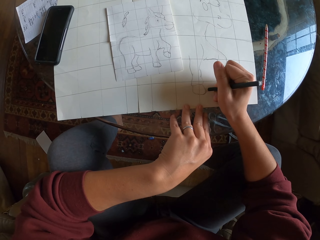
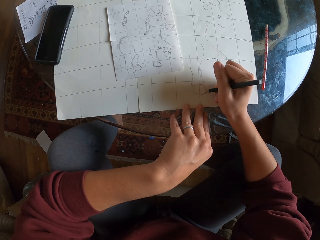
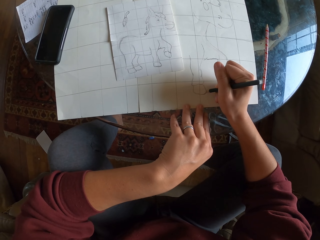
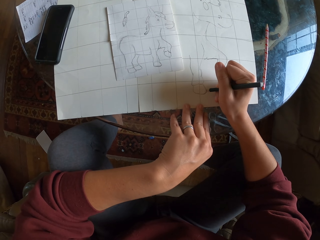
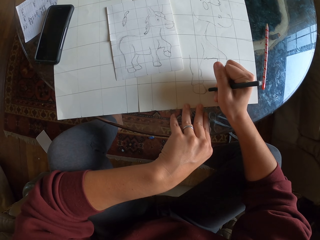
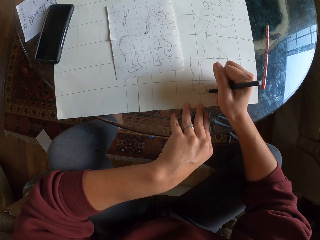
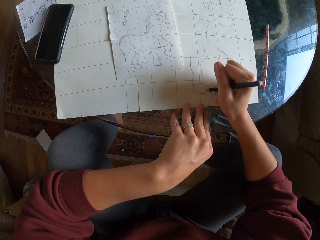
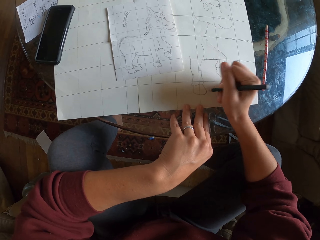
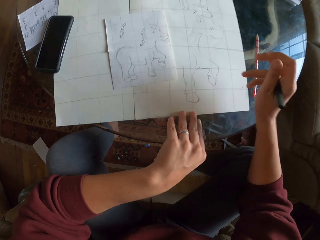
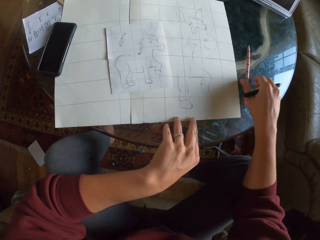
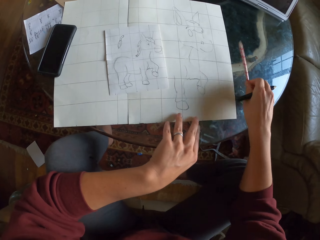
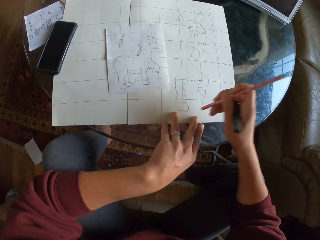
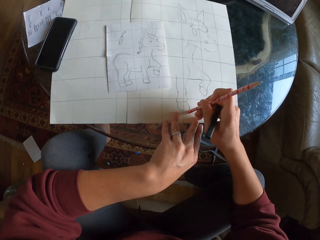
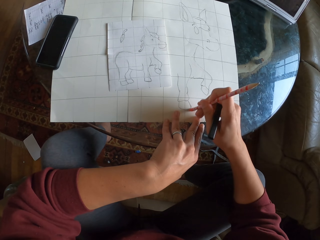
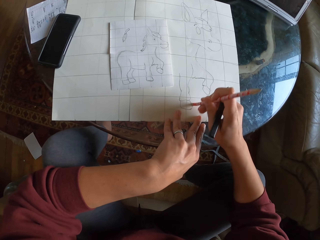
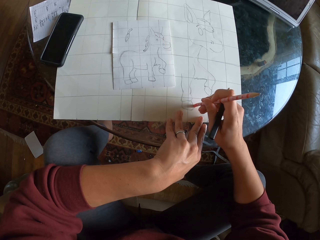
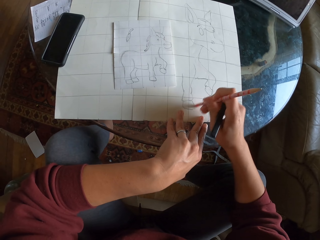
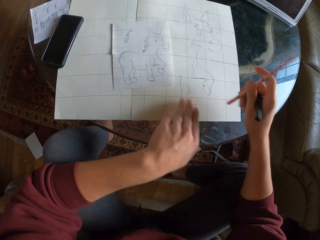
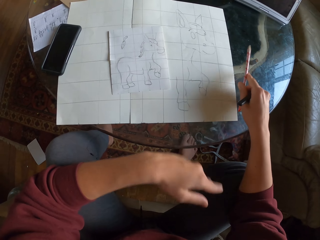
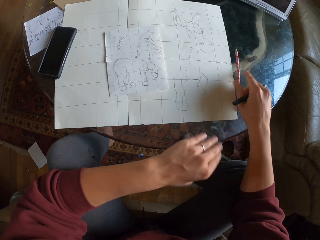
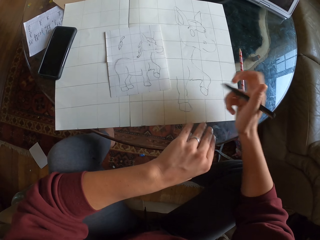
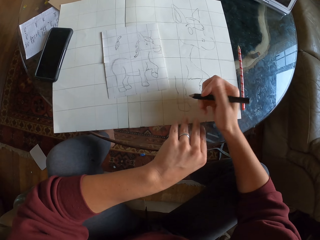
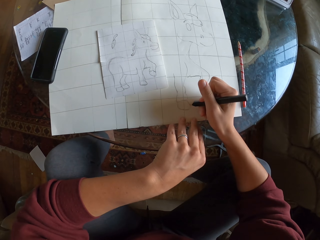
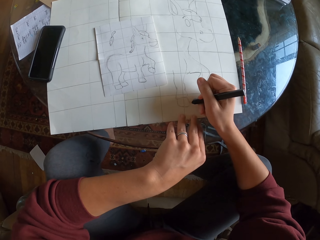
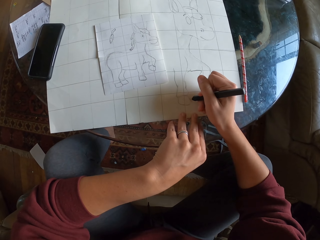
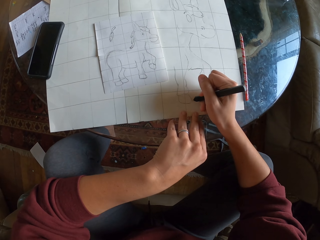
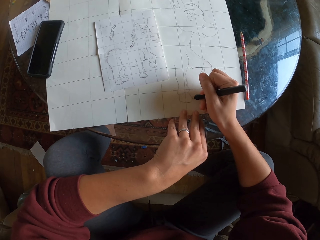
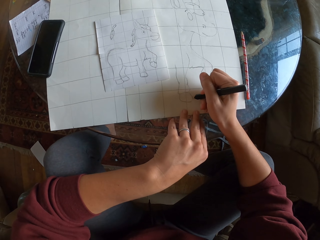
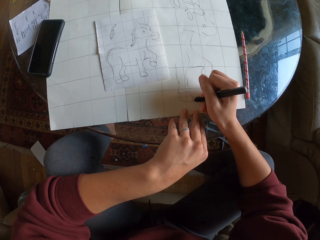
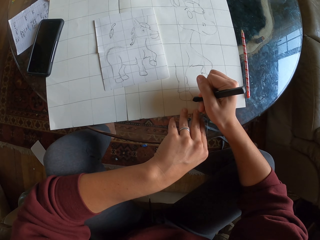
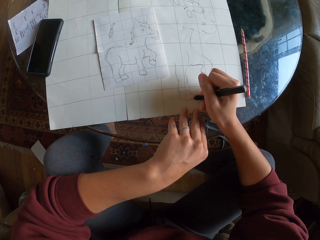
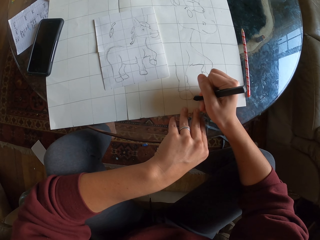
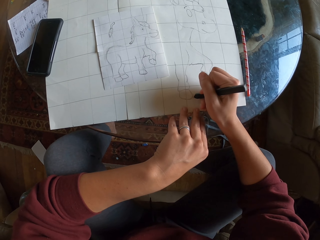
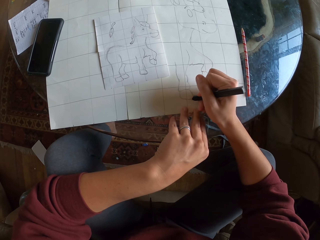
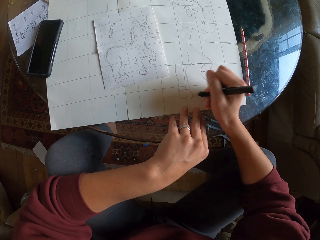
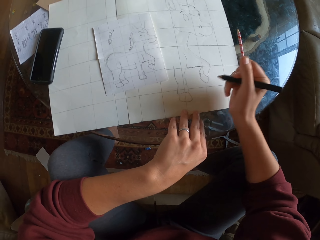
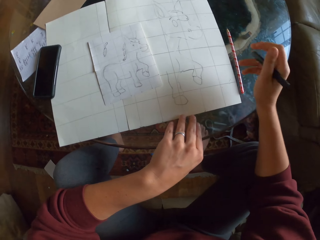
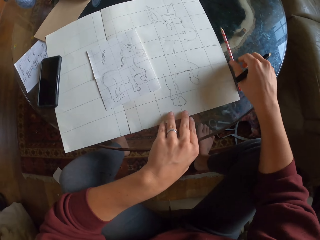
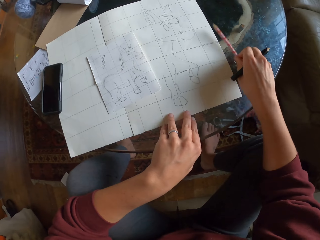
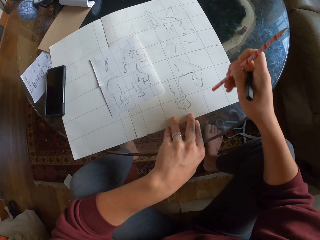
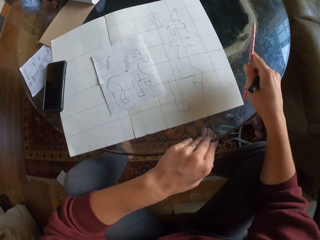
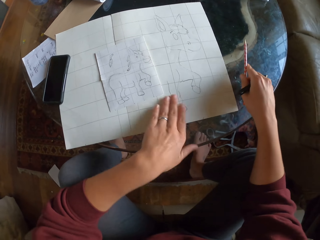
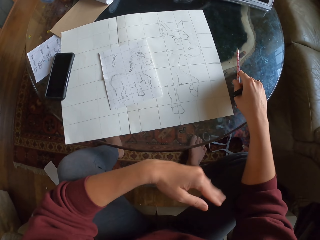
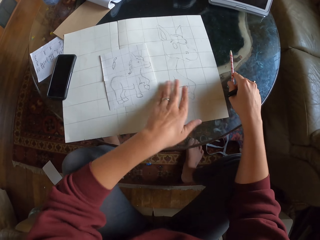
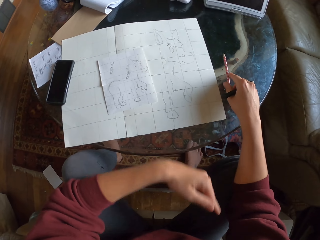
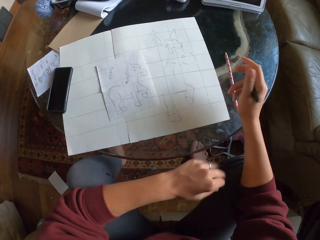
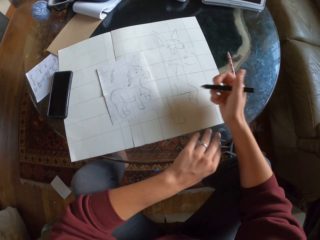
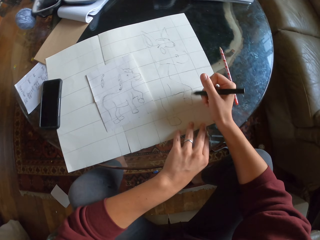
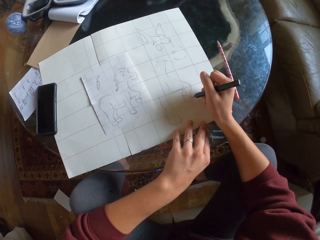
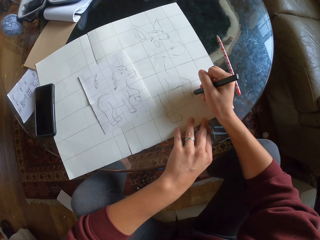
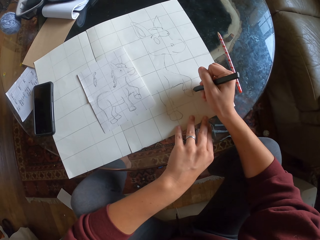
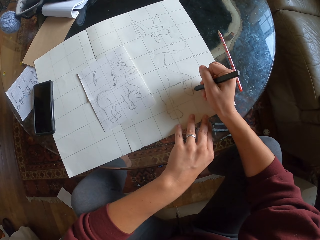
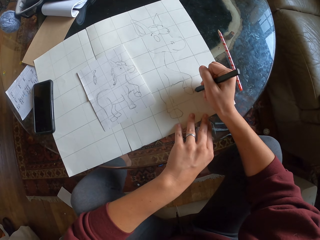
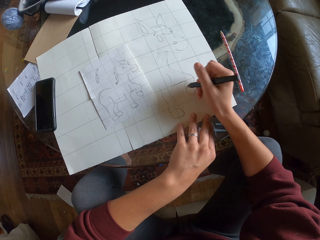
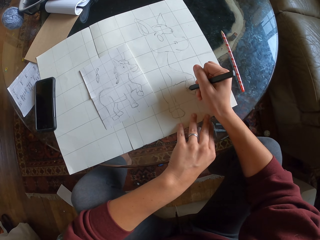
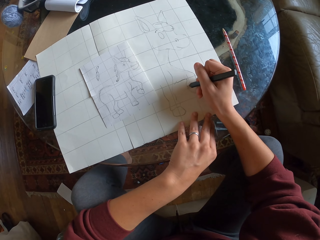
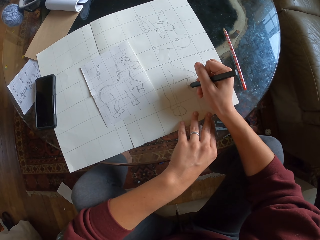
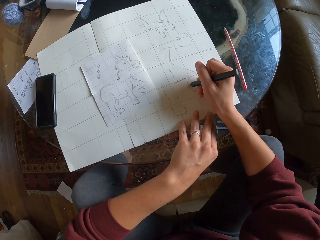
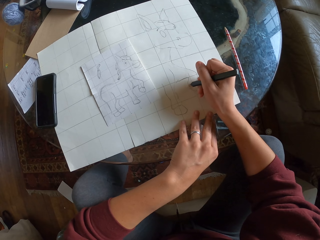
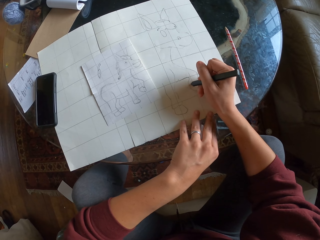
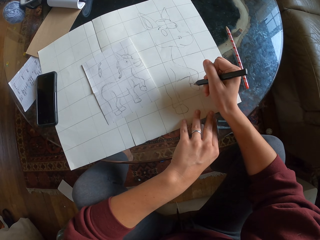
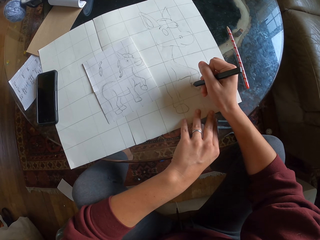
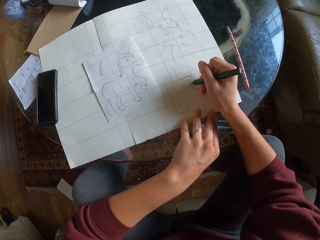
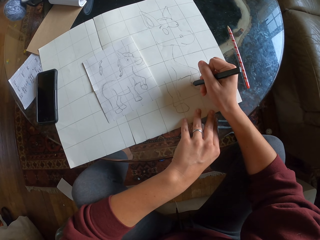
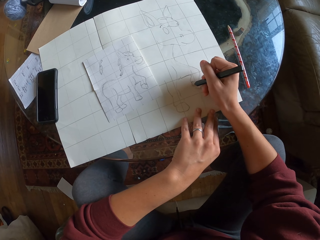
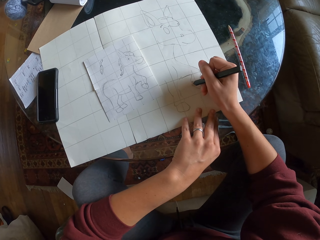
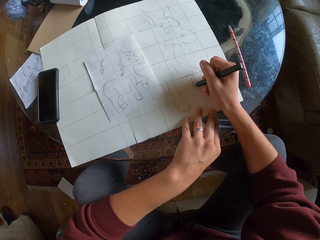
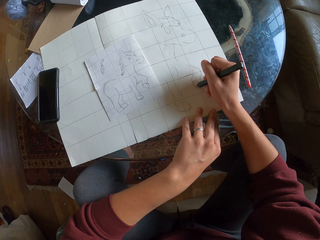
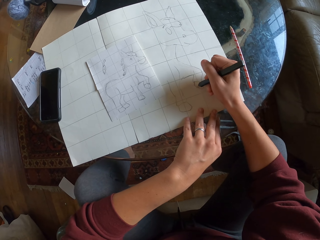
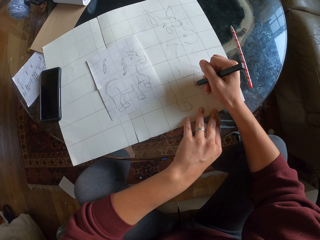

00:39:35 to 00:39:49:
The camera wearer picks up a pencil on the table. They erase the drawing with a rubber. They wipe the drawing paper with a hand. They place the pencil on the table. They draw on a piece of paper. They pick up the pencil on the table. They place the pencil on the table. They wipe the drawing paper with a hand. They draw on the piece of paper.

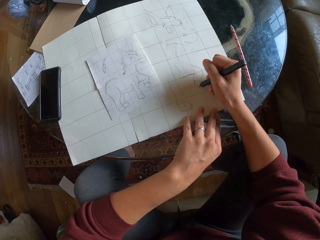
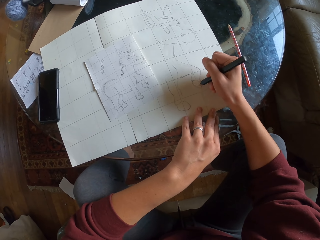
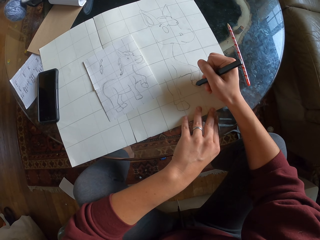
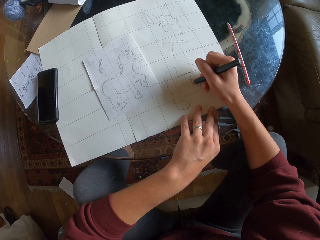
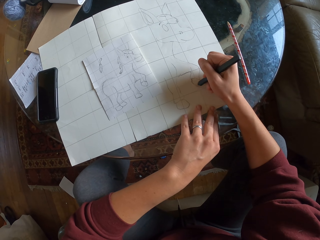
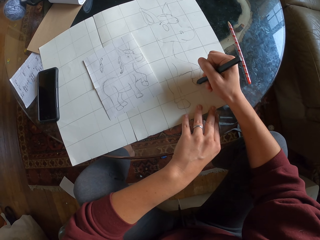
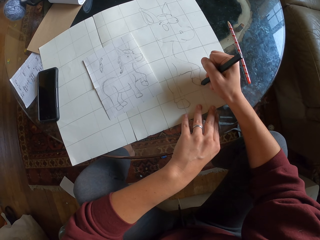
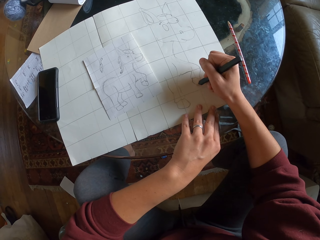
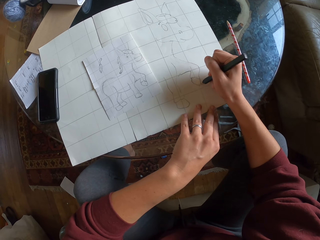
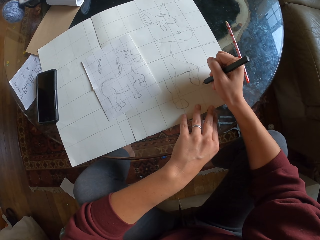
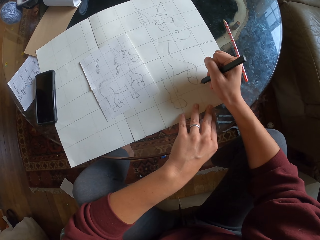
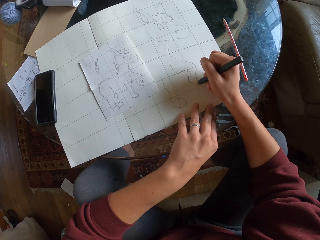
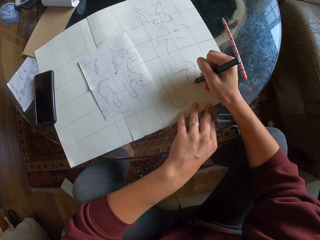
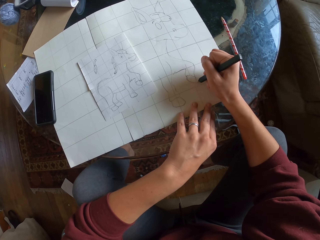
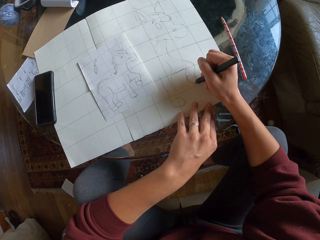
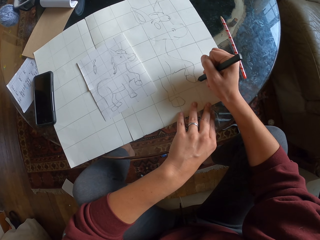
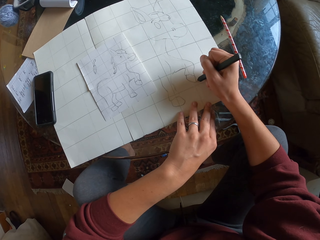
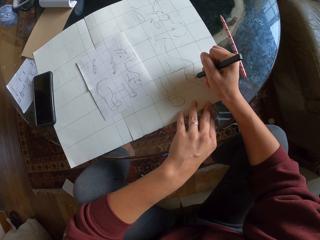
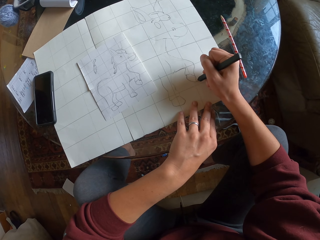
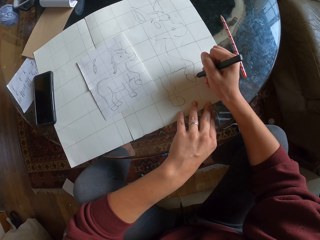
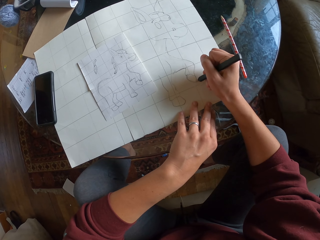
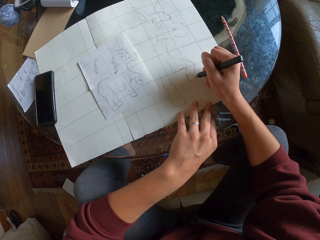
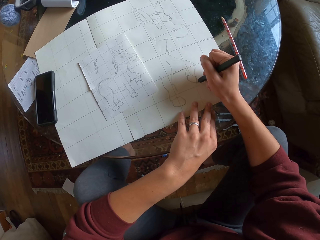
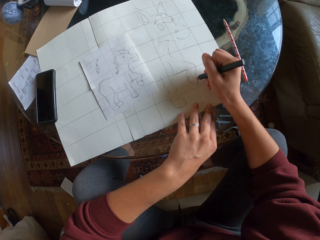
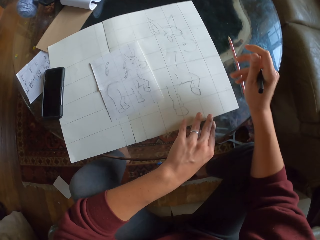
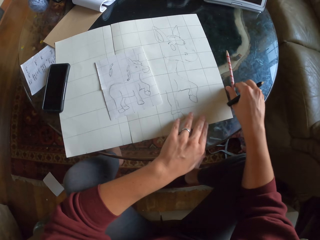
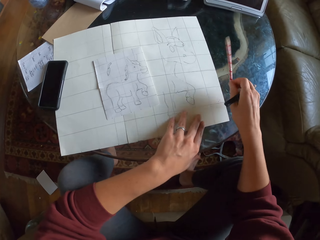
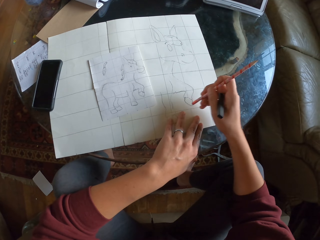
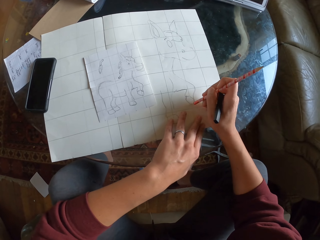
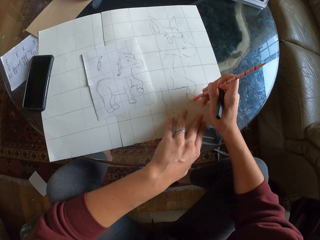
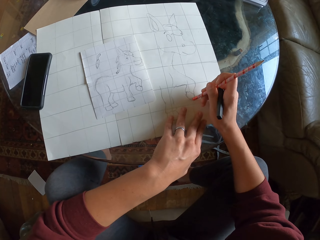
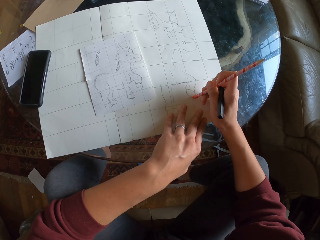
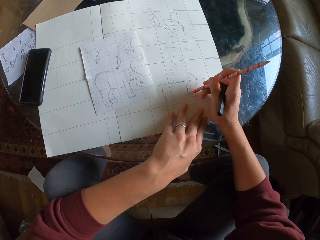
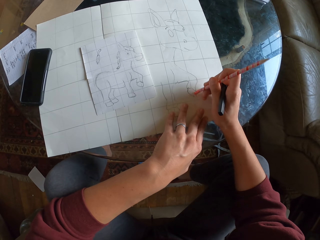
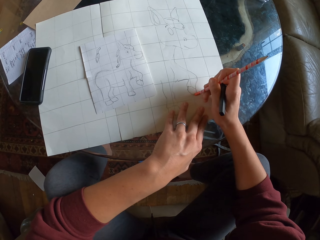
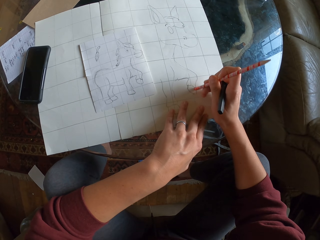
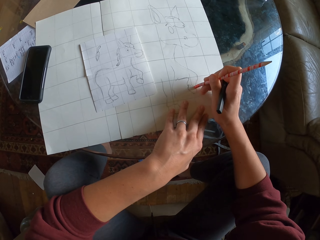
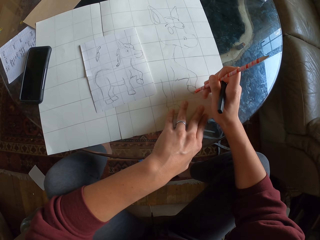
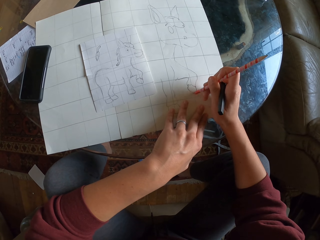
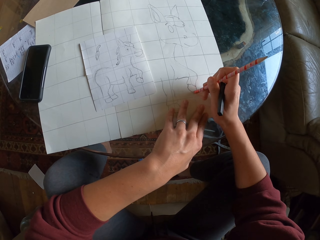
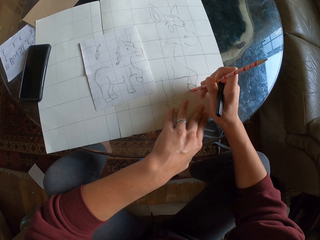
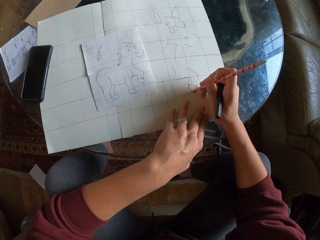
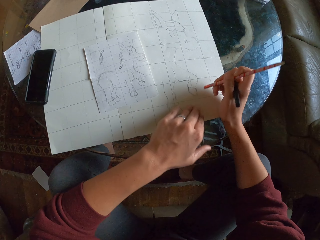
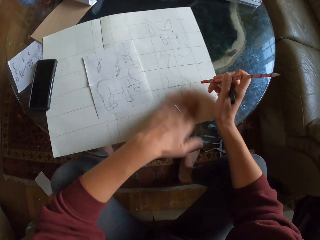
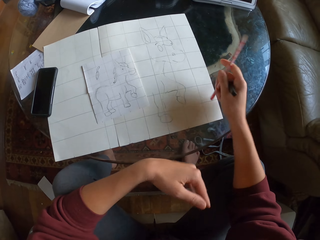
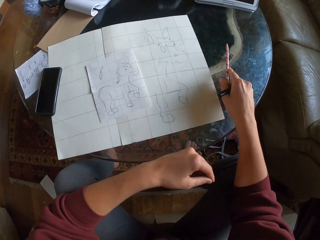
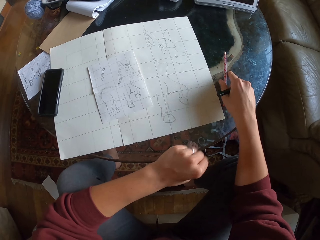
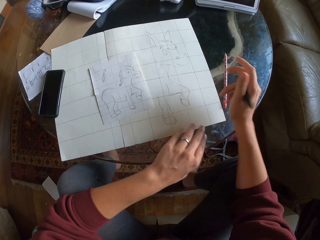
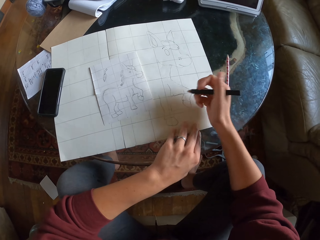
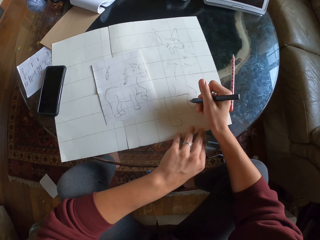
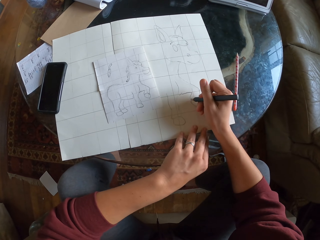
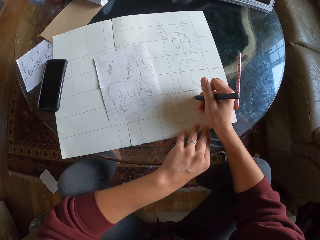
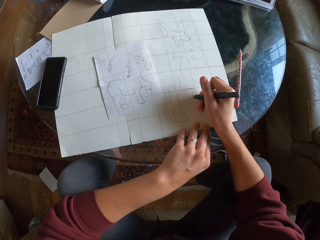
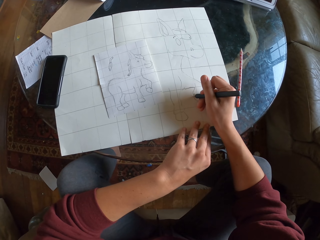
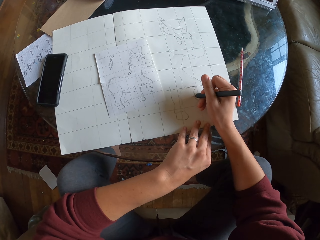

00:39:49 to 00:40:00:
The camera wearer picks up a pencil on the table. They erase the drawing with a rubber. They wipe the drawing paper with a hand. They place the pencil on the table.
